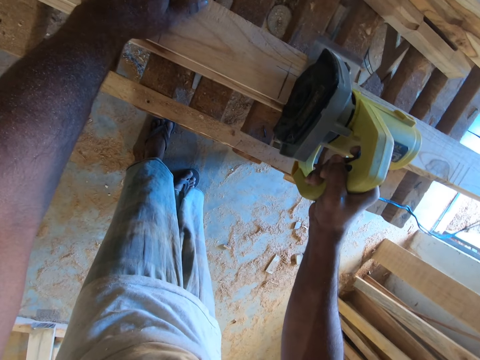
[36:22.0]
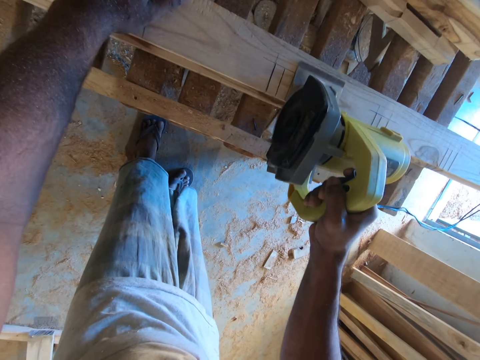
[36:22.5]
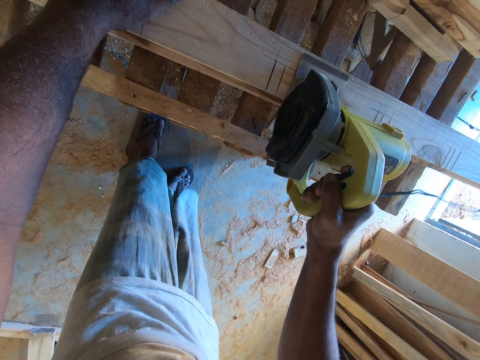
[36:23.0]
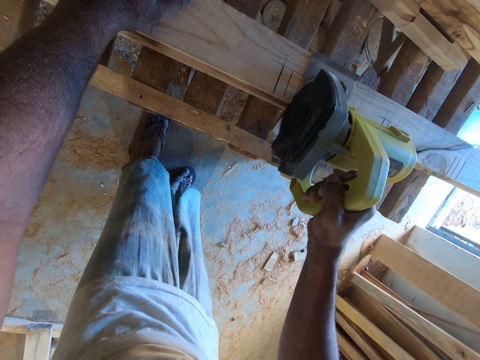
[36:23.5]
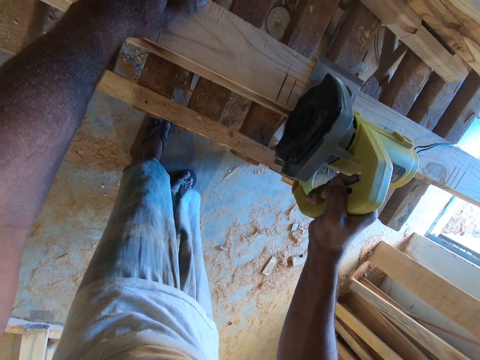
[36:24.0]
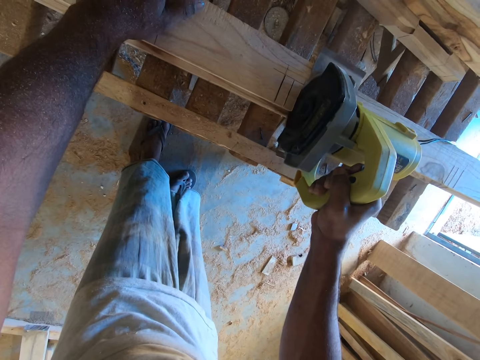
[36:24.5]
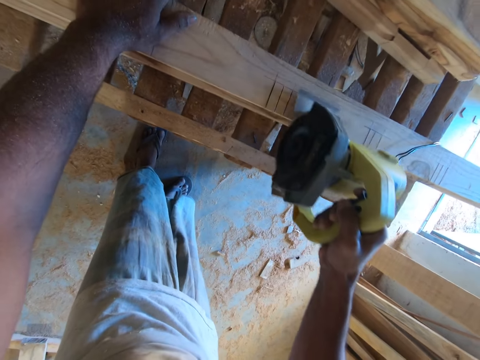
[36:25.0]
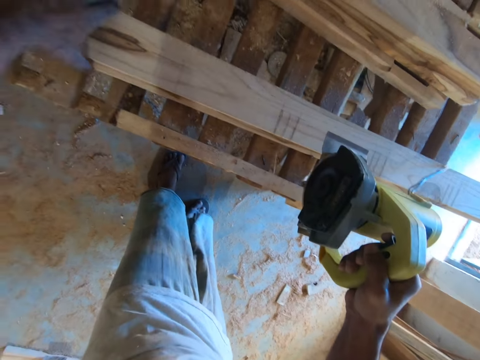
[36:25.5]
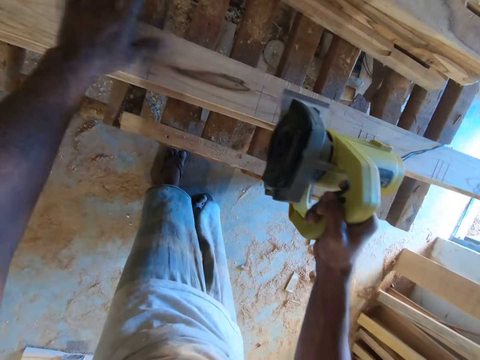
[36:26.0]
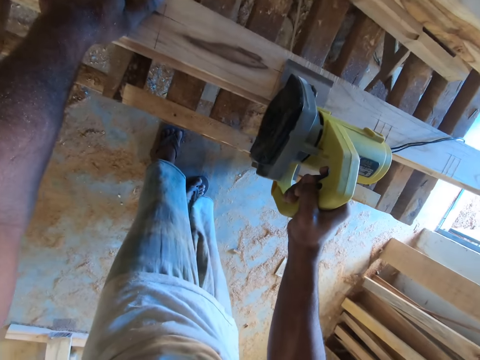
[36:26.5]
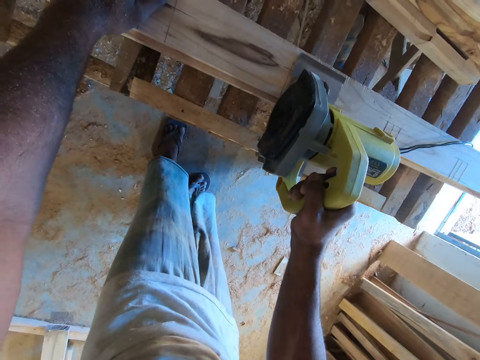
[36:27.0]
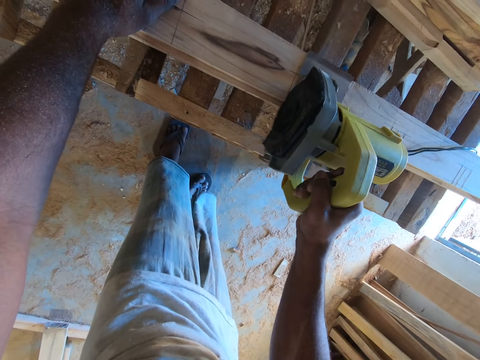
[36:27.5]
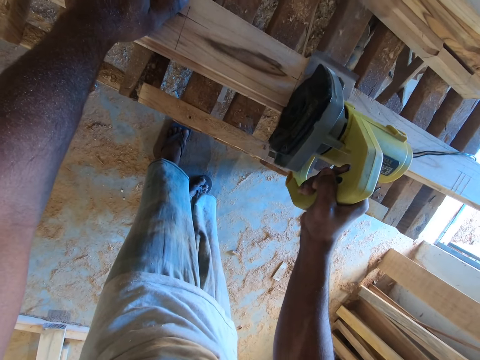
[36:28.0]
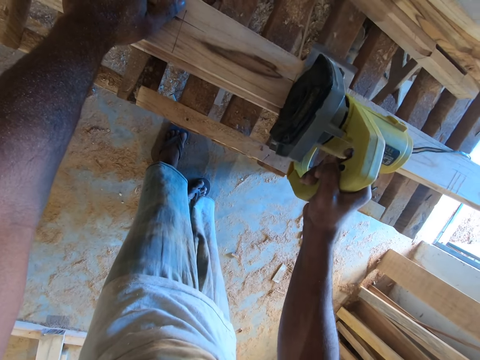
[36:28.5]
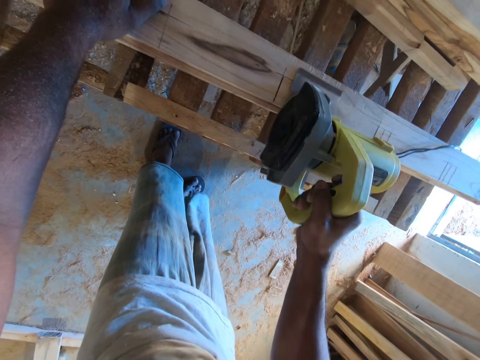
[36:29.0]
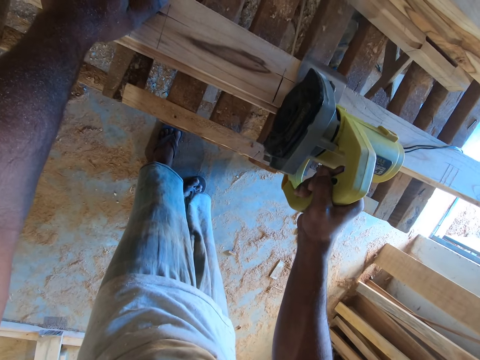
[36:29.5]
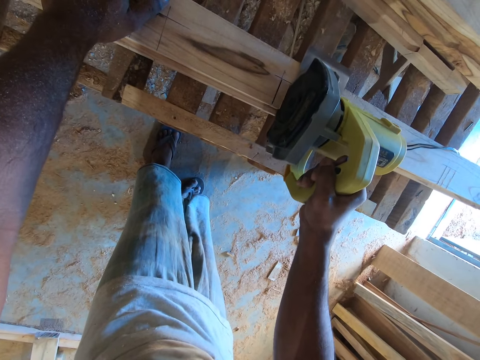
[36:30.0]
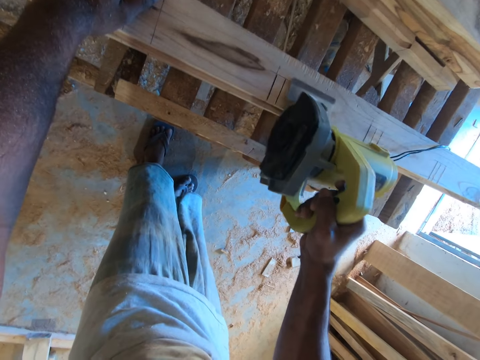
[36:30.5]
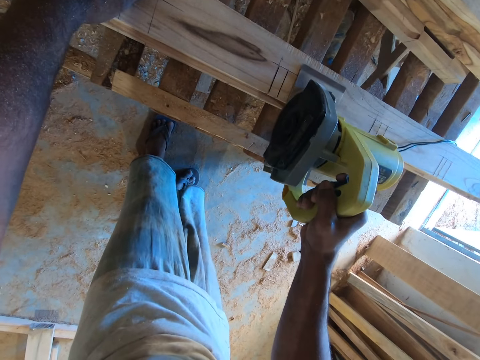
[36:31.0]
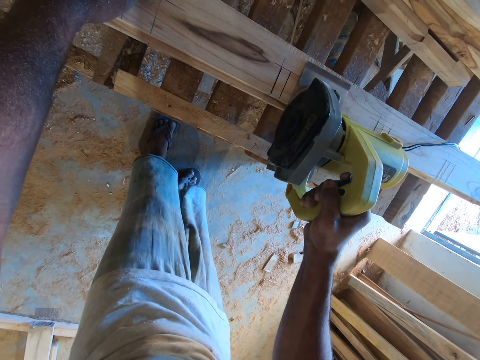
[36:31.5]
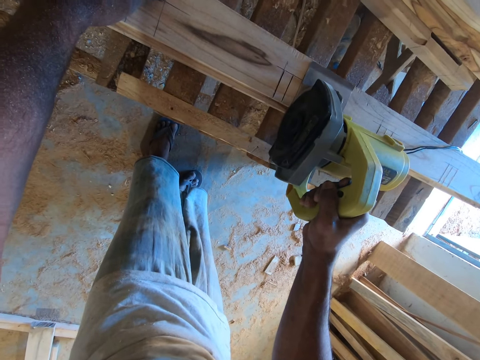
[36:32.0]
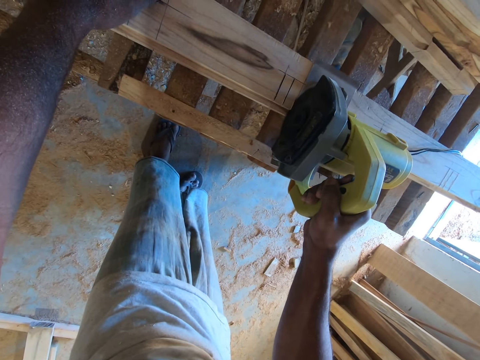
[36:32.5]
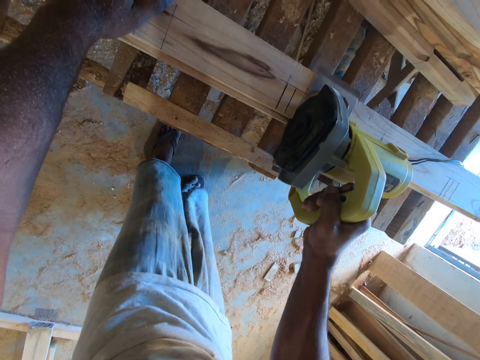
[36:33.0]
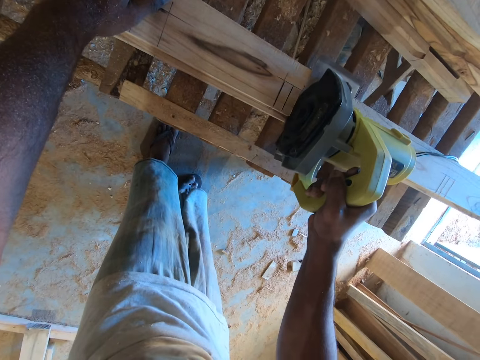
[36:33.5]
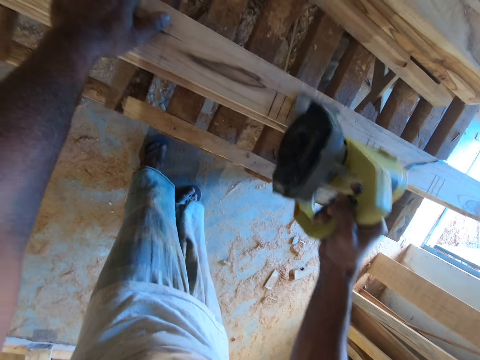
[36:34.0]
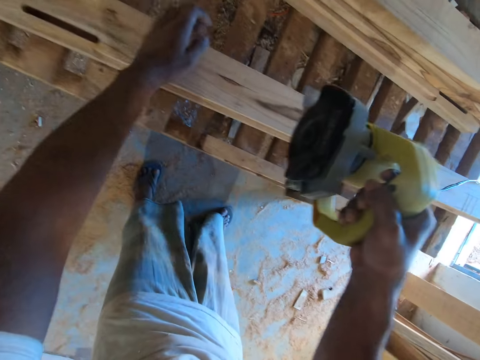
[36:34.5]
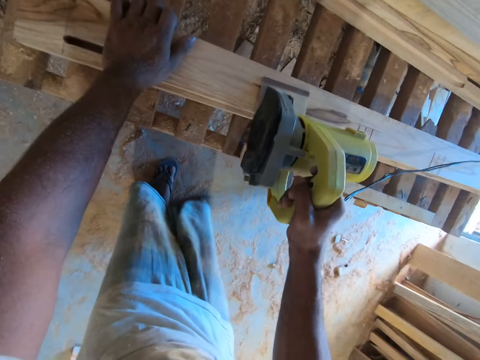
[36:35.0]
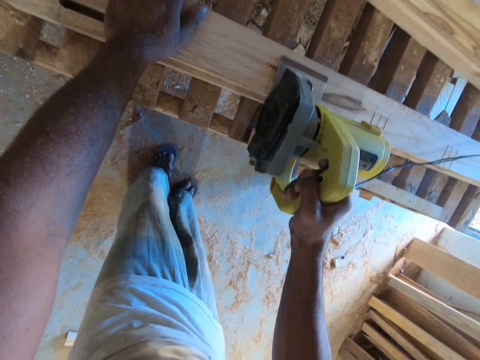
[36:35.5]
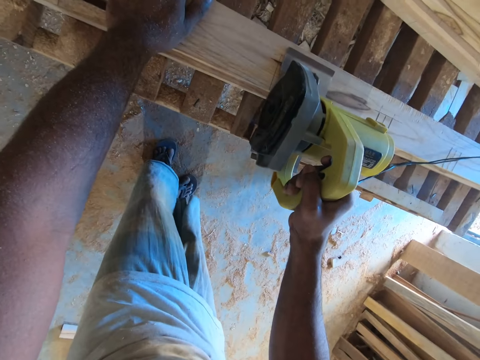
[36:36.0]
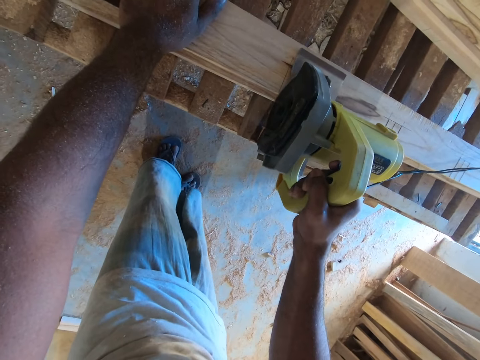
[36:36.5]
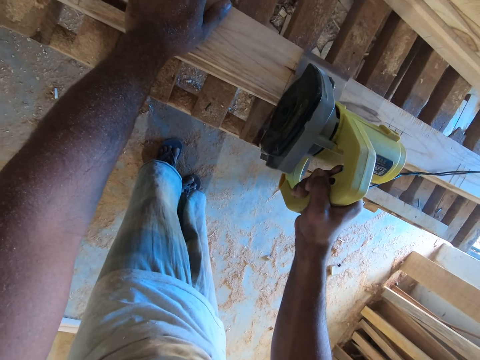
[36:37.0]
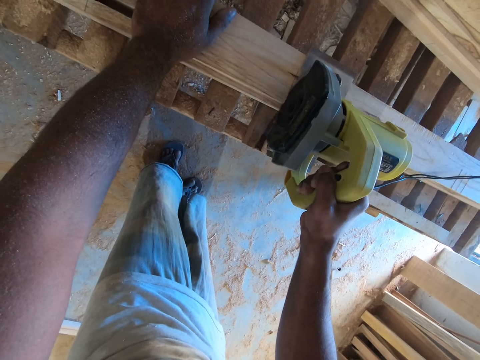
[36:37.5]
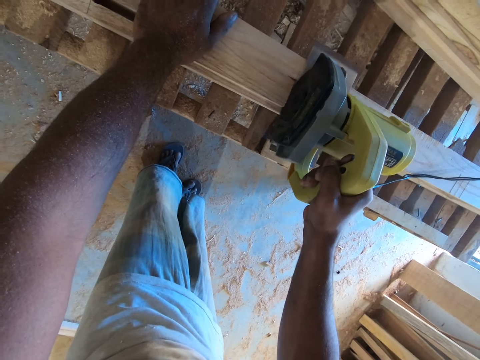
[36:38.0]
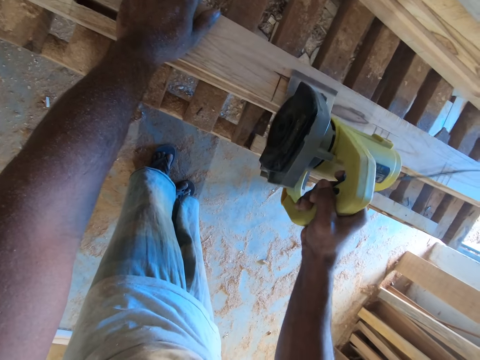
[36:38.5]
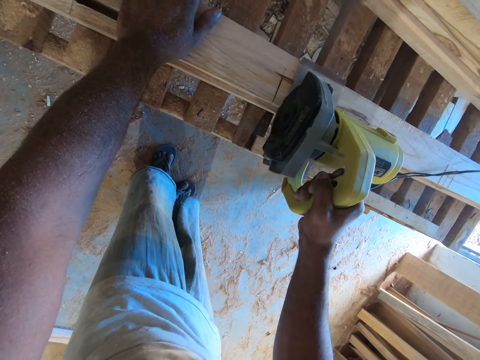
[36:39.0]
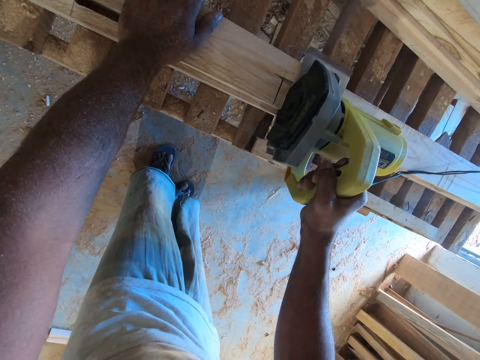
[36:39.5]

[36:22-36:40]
The camera wearer slides the wooden plank on the rack deck with his left hand. He places his left hand on the wooden plank. He marks the wooden plank with the wood cutter in his right hand. He cuts the wood with the wood cutter. He places his left hand on the wooden plank. He marks the wooden plank with the wood cutter in his right hand.

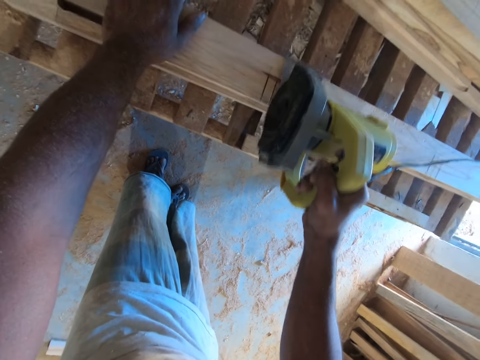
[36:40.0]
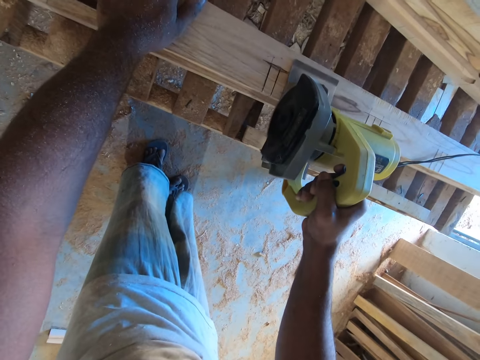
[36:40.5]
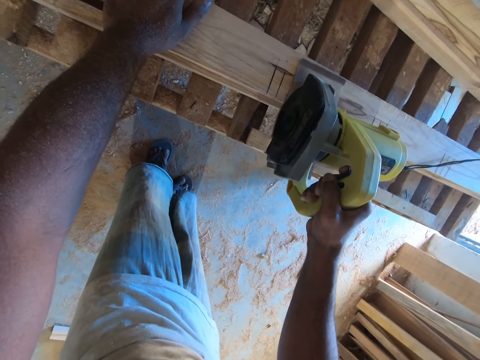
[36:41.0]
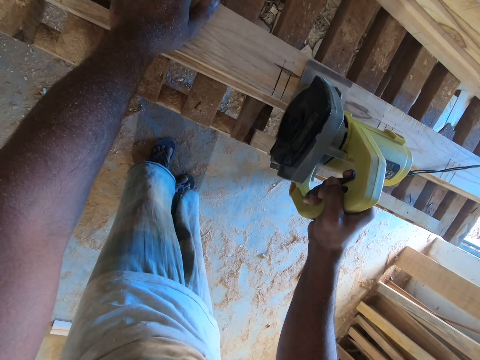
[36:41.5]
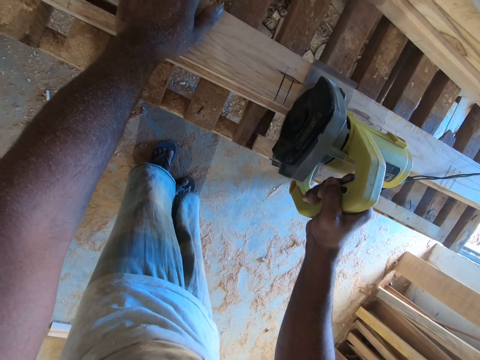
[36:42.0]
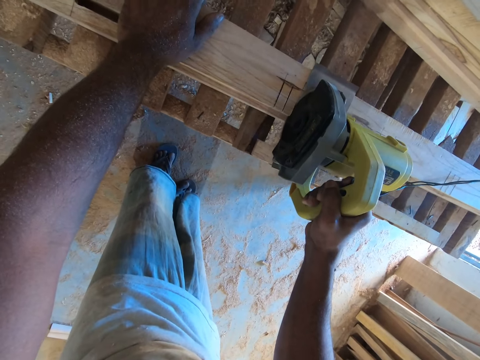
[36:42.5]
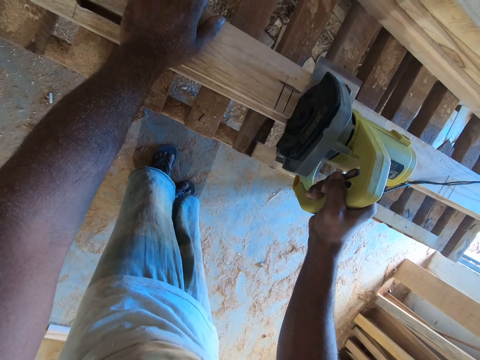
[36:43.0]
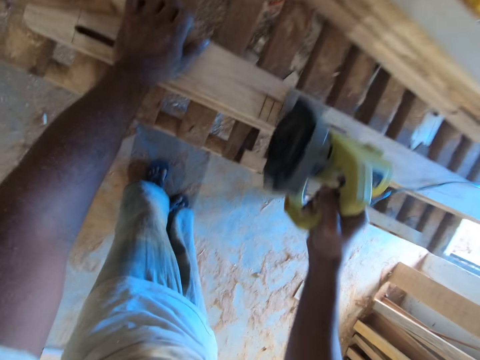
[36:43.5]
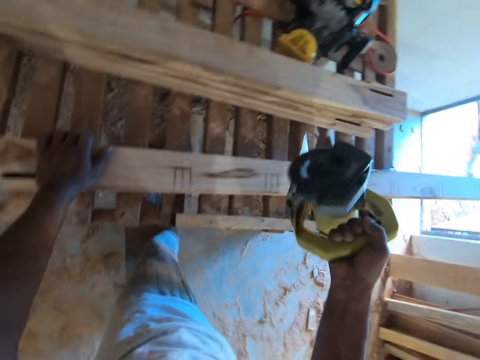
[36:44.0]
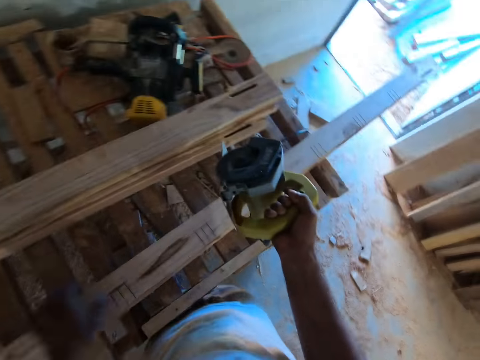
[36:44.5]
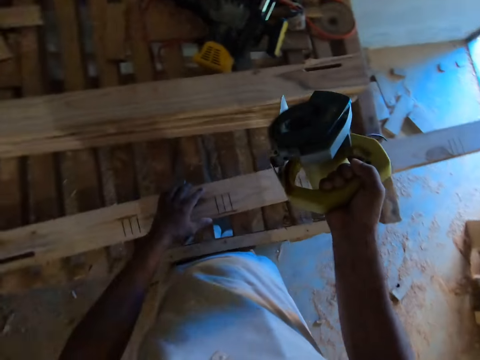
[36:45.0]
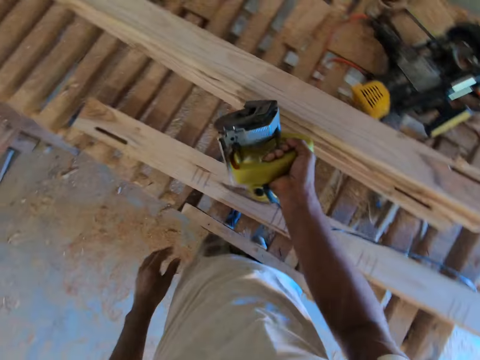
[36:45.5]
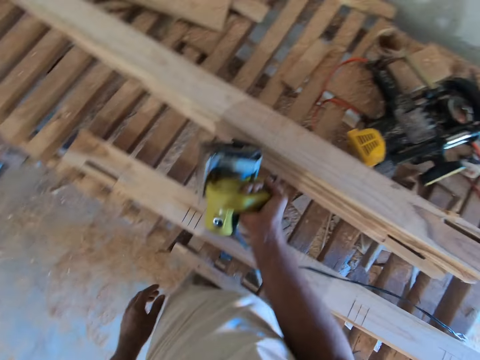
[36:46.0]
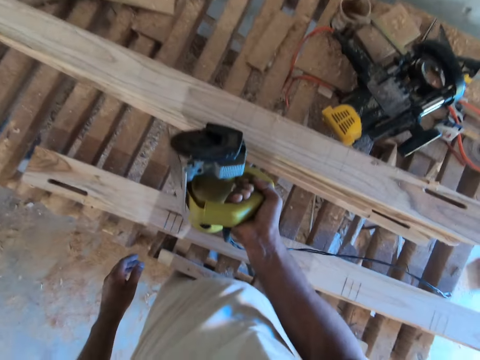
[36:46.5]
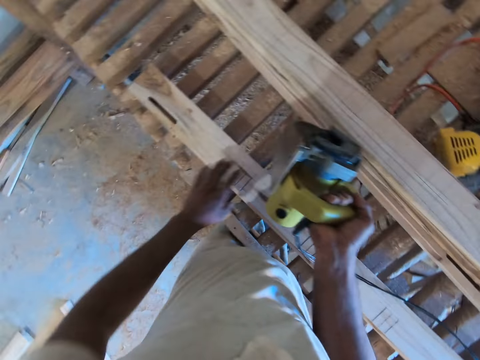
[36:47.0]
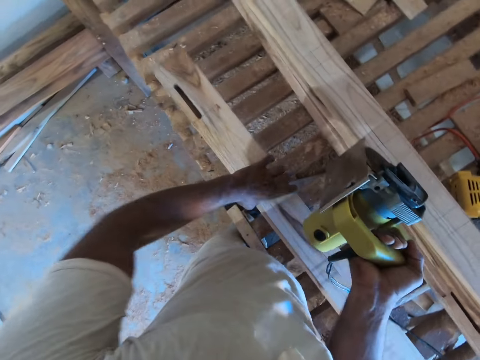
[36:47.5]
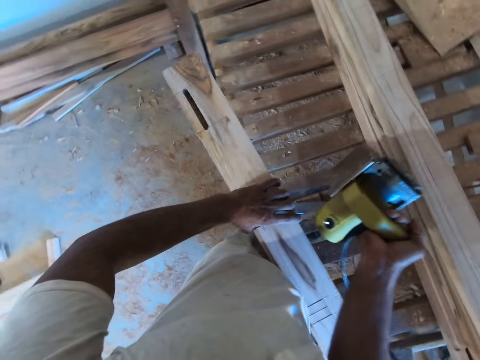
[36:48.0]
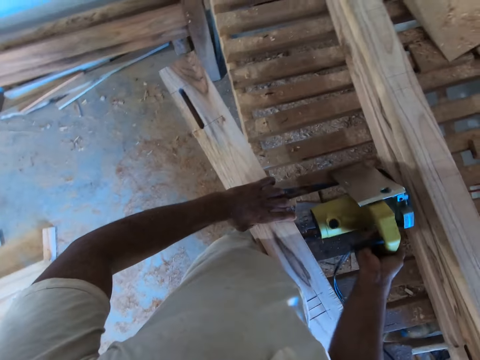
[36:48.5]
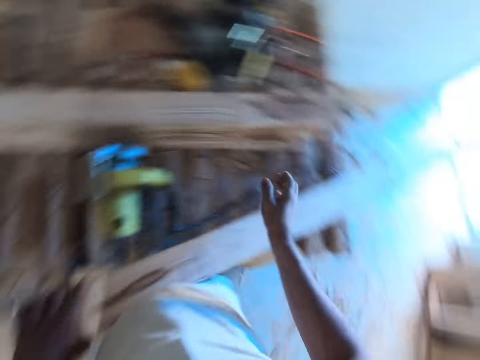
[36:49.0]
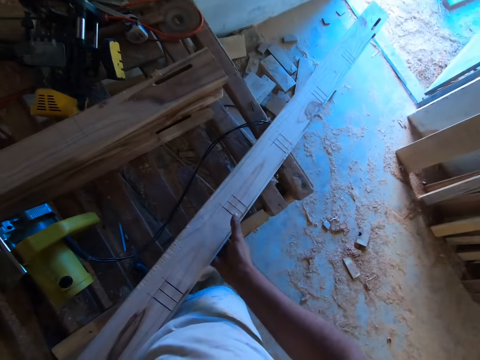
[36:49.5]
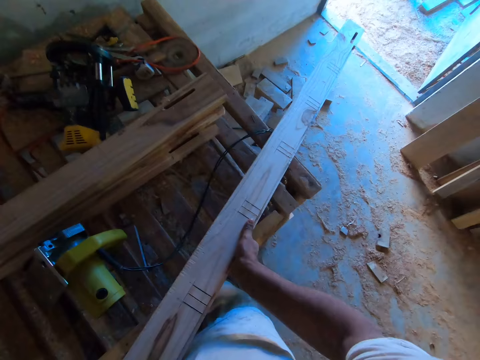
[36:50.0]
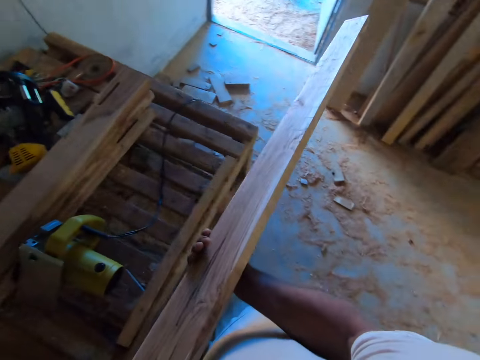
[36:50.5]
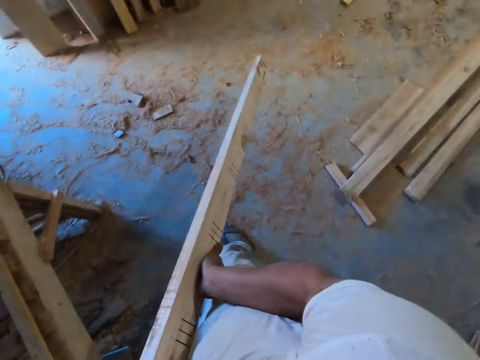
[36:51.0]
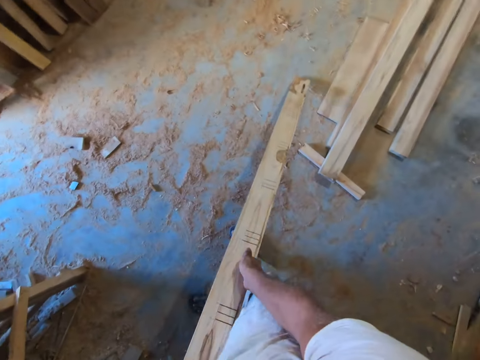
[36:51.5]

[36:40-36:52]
The camera wearer puts down the wood cutter. He lifts the wooden plank from the rack deck with his left hand. He drops the wood cutter on the rack deck with his right hand. He places his right hand under the wooden plank. He carries the wooden plank from the rack deck with both hands. He picks up the wood with his hands.
